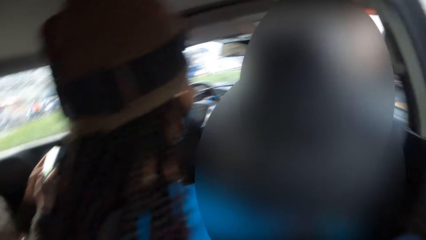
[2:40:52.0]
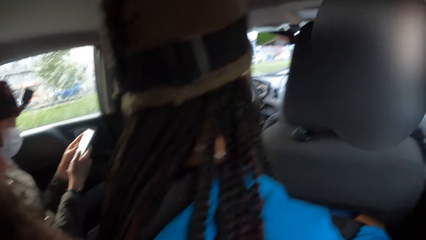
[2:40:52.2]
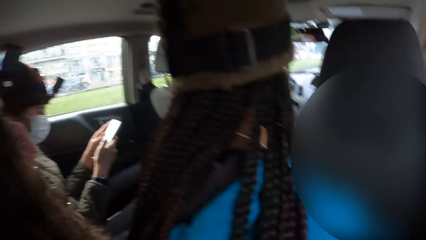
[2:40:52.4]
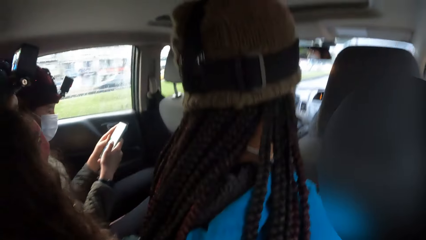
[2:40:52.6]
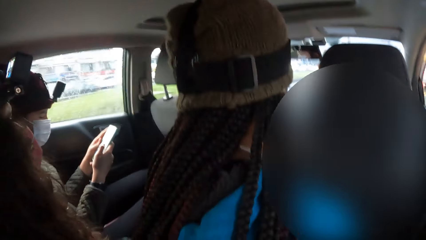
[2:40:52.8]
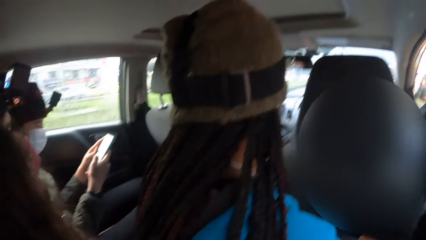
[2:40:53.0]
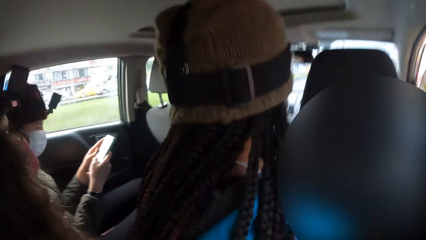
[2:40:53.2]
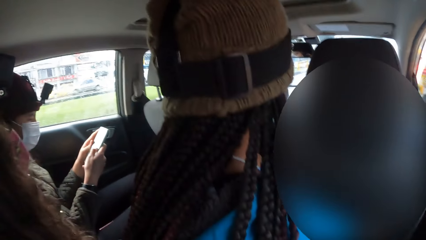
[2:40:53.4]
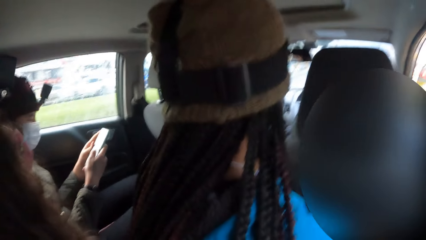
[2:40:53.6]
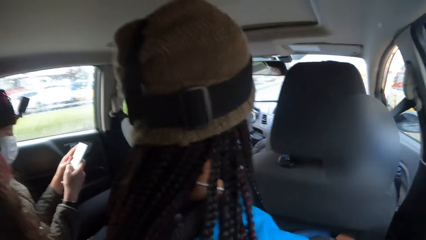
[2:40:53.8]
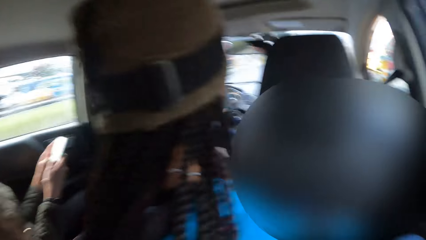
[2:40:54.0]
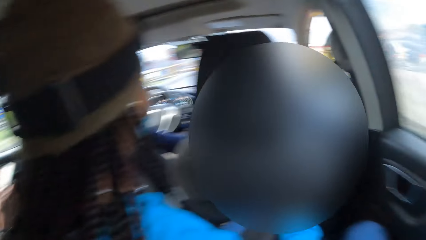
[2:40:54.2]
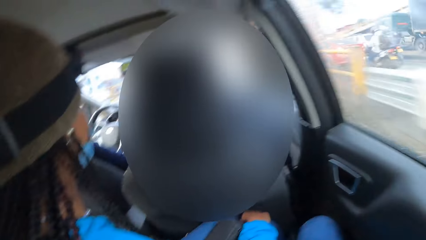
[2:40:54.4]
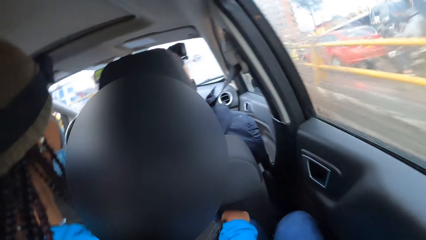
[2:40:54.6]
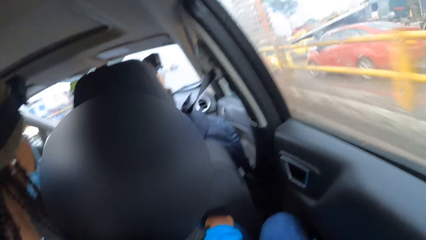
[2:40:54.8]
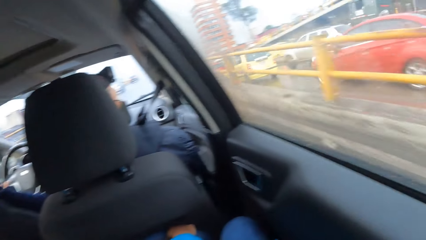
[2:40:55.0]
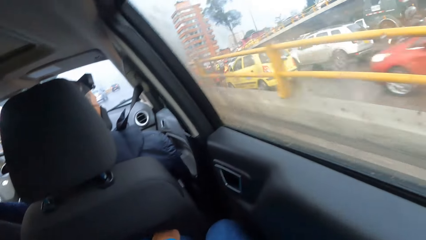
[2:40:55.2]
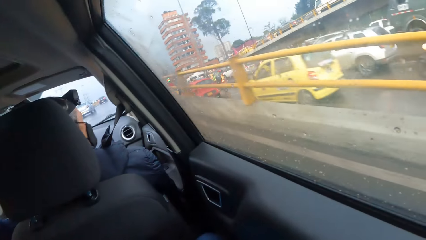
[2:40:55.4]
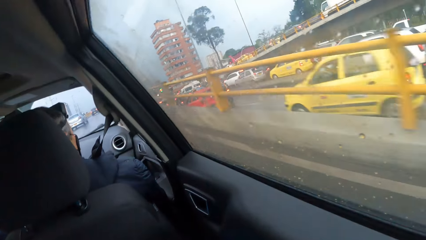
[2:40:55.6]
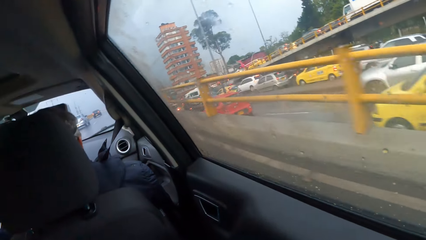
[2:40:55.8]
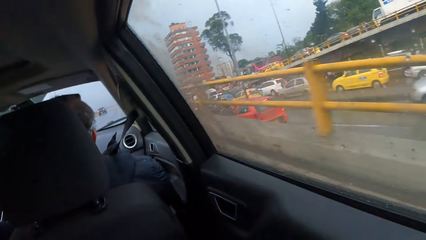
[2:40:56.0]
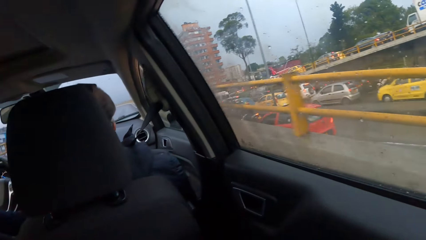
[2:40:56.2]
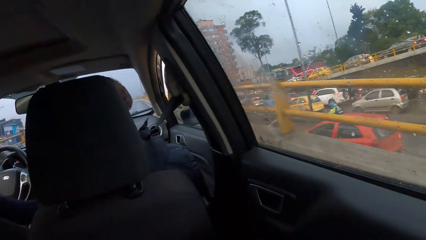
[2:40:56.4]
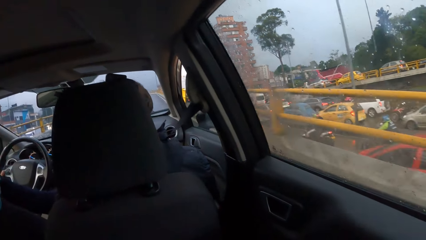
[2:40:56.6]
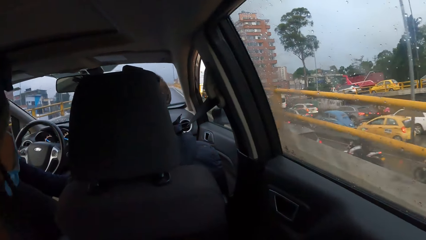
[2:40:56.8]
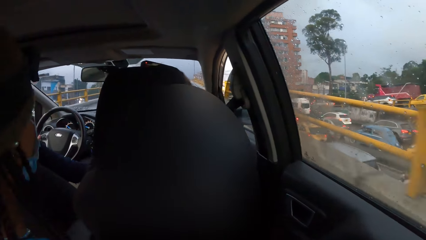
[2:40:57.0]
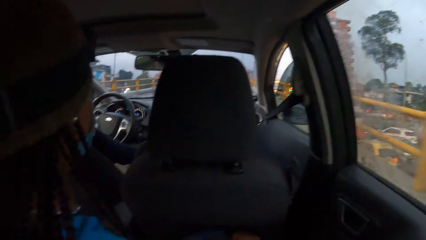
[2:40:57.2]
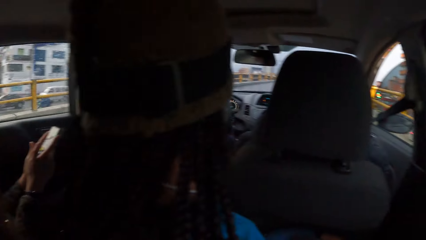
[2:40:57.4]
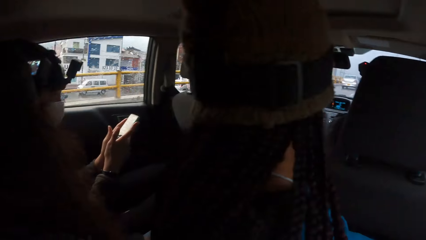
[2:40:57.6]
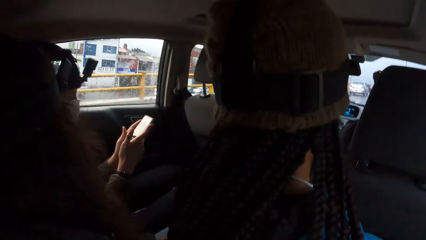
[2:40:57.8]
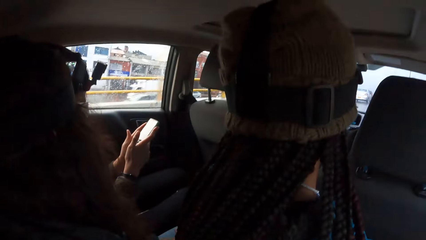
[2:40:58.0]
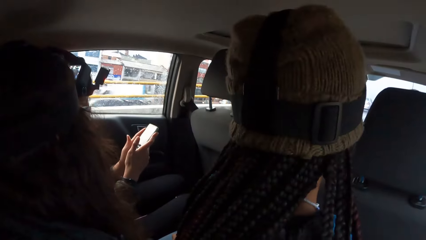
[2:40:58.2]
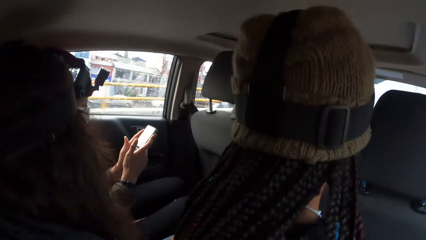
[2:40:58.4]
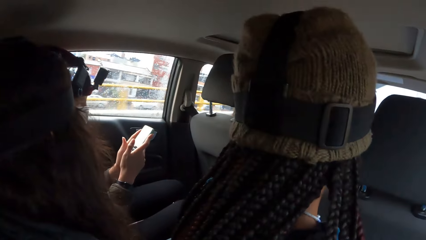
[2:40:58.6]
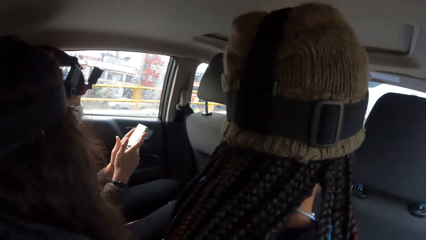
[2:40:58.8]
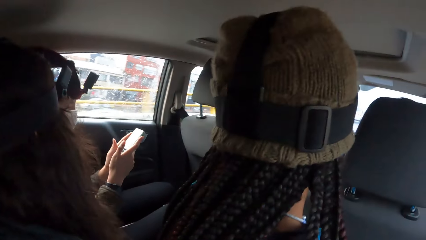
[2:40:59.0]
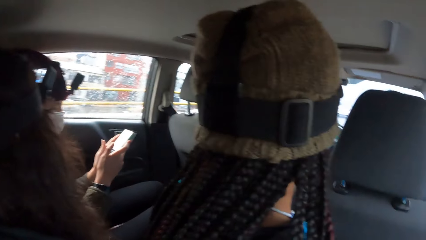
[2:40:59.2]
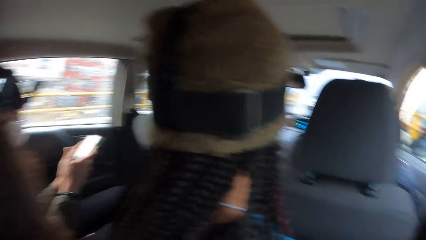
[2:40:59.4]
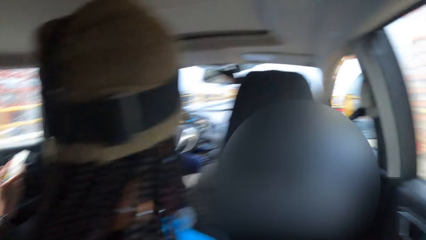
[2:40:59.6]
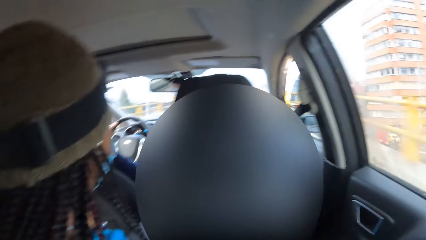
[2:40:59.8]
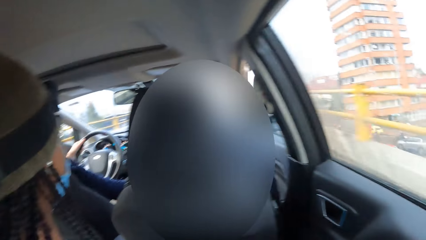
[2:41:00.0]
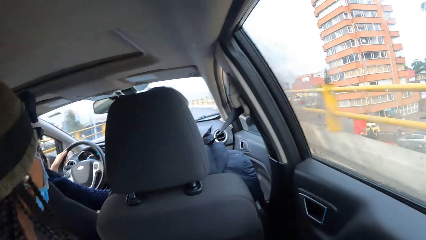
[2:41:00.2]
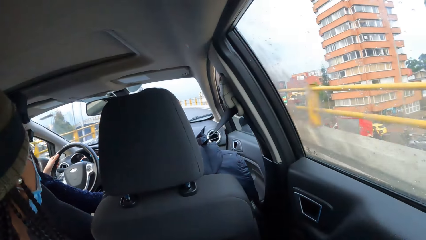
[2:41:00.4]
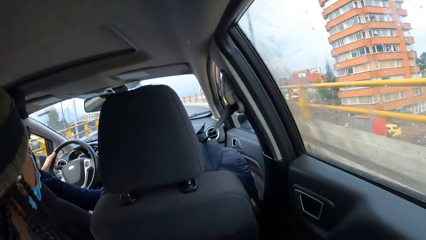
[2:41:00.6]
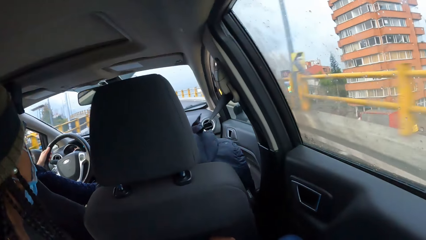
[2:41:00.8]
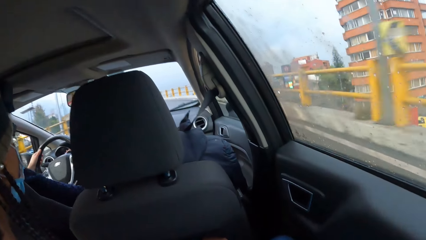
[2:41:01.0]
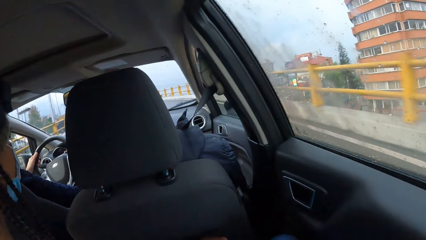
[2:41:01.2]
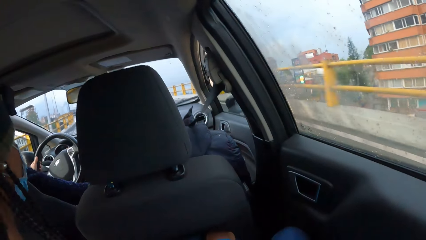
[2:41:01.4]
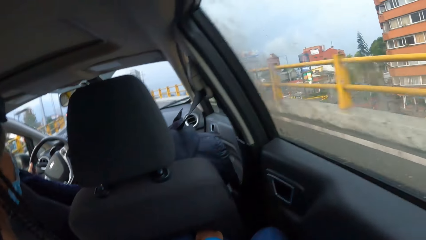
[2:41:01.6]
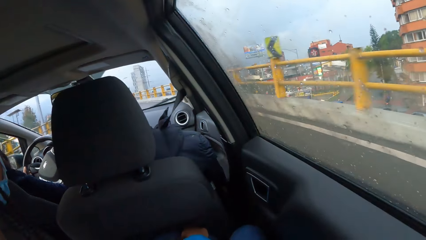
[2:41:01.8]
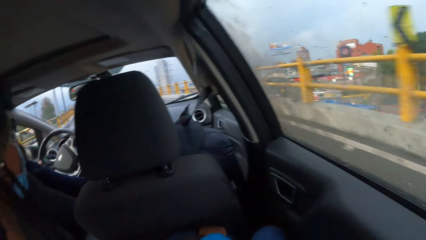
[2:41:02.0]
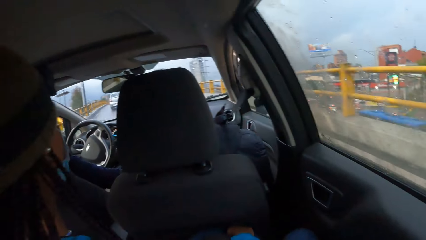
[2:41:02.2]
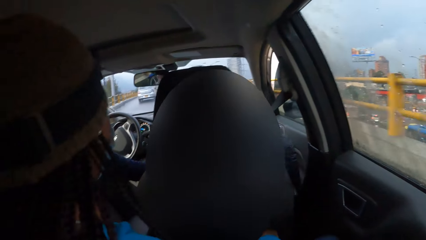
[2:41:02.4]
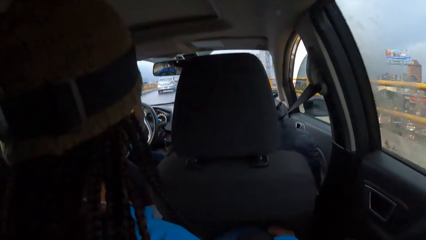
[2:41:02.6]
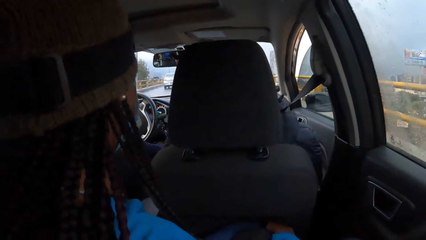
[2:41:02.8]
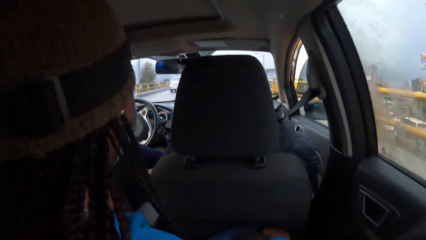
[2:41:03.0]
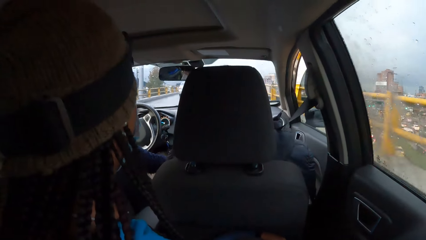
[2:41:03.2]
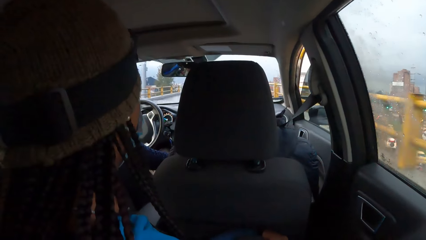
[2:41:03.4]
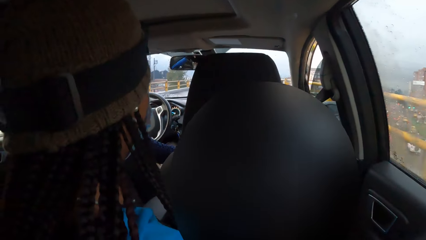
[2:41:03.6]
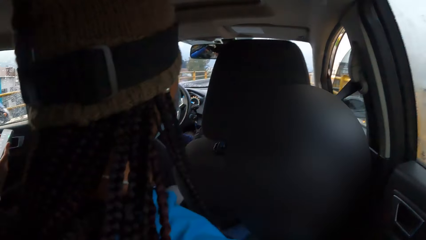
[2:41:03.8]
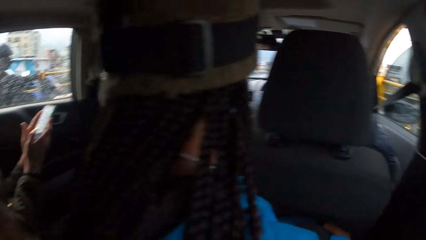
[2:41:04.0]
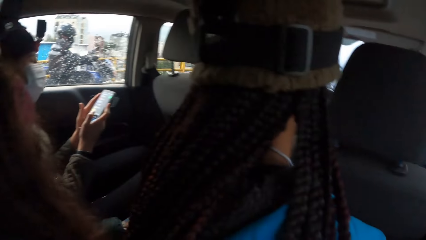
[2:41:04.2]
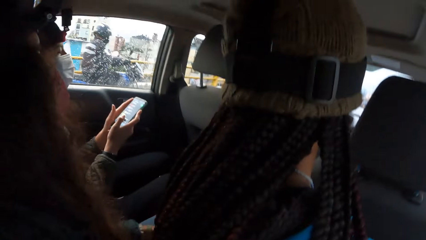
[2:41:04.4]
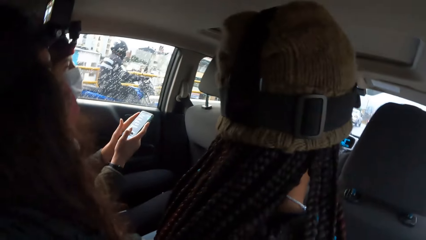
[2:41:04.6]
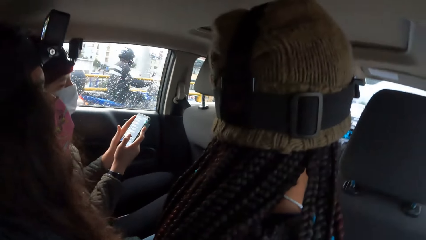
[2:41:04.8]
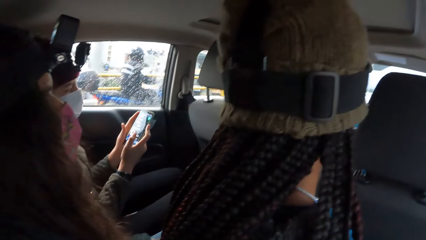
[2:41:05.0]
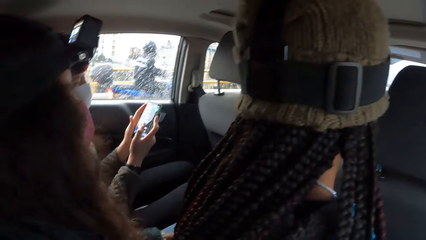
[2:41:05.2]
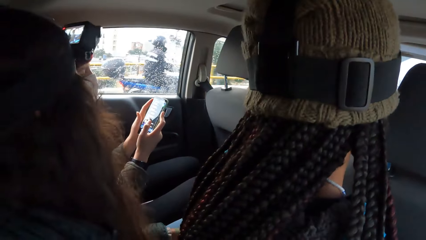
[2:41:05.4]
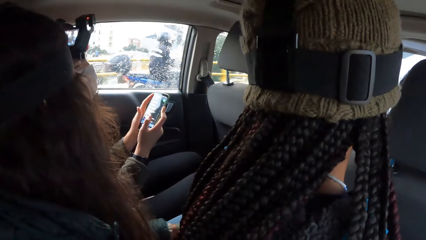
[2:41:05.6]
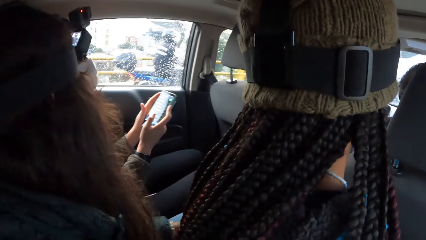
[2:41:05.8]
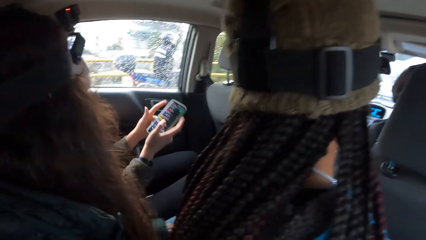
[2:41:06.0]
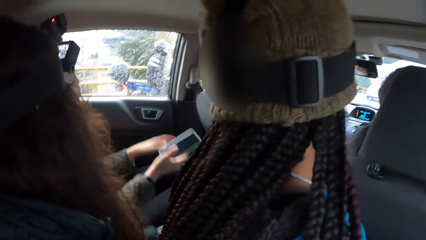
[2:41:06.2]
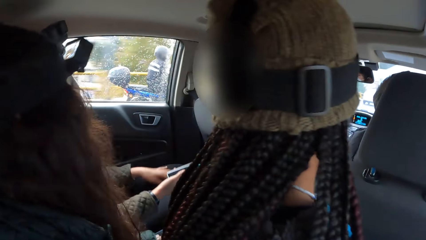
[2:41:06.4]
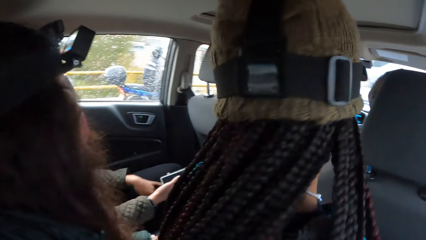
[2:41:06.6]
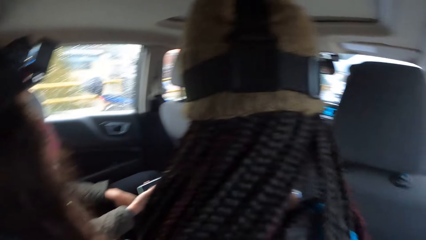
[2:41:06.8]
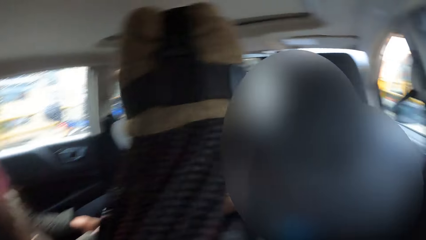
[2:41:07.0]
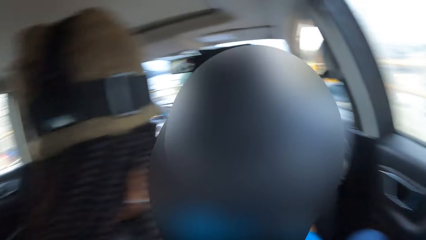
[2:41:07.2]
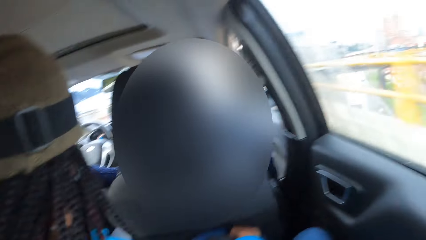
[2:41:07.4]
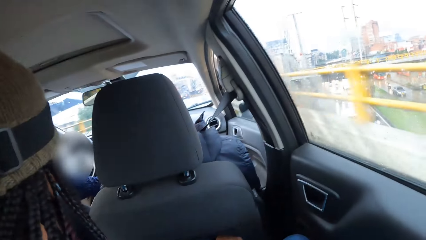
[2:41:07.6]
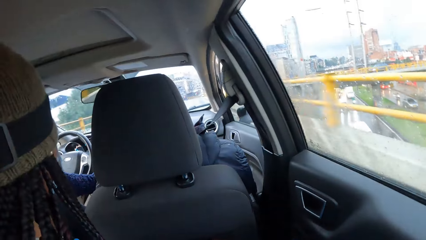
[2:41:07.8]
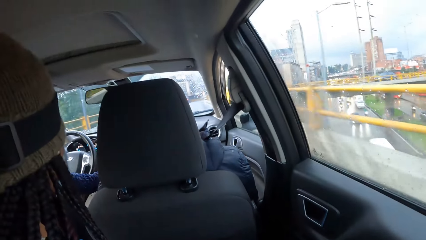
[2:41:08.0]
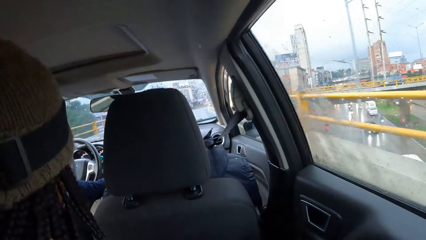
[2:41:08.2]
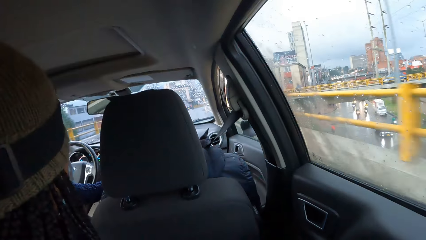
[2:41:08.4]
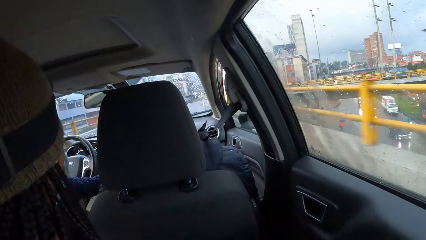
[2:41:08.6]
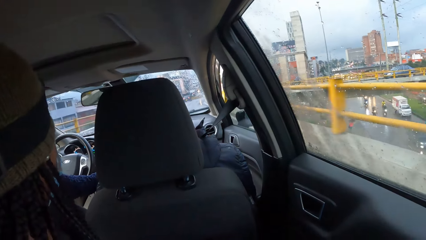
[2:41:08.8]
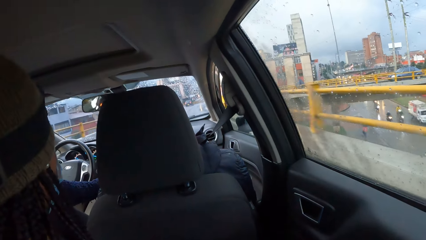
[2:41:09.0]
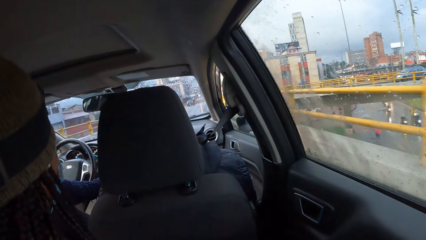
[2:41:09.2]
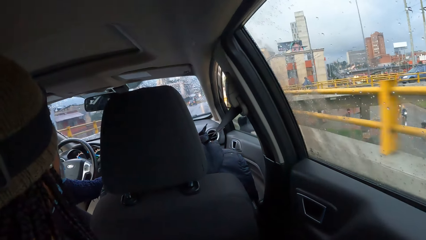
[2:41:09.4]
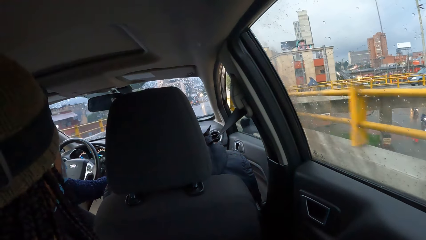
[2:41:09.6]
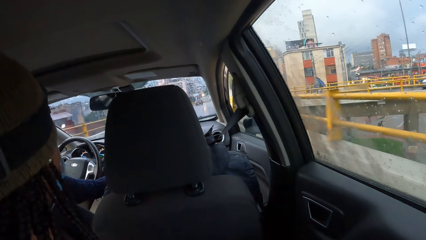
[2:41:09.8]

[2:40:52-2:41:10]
A man scrolls the phone. Another man looks at the road. A third man looks around the road. A fourth man drives the car. A fifth man looks around the road. The camera wearer looks around the road. The first man scrolls the phone. The second man looks at the road. The third man looks around the road. A woman holds the phone with her right hand. The camera wearer looks around the road.
